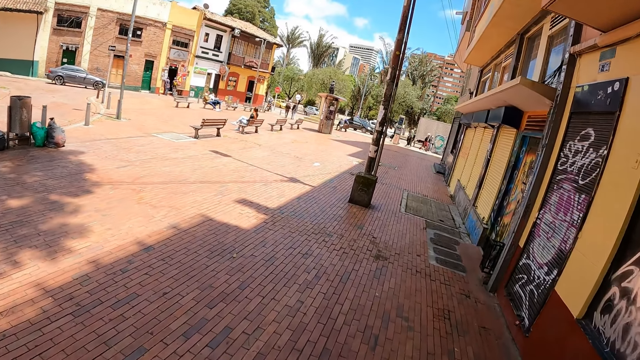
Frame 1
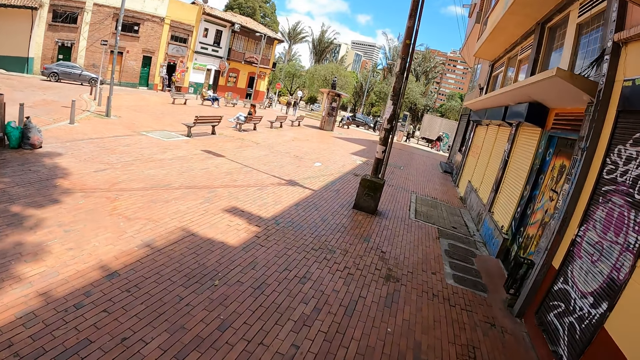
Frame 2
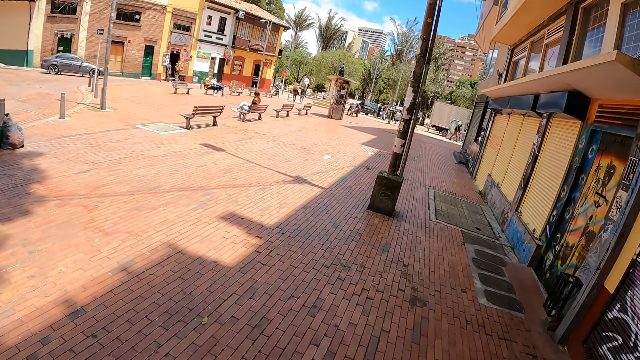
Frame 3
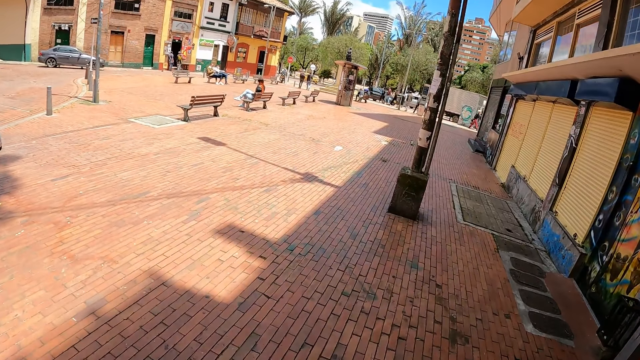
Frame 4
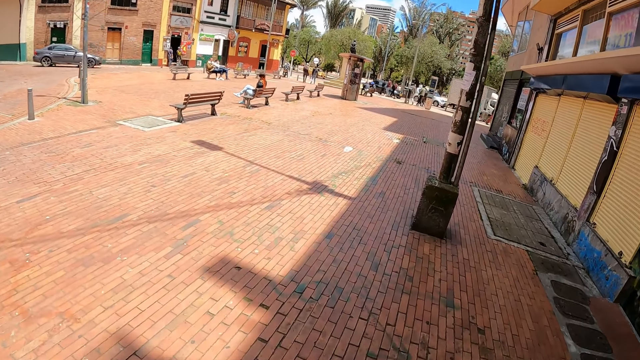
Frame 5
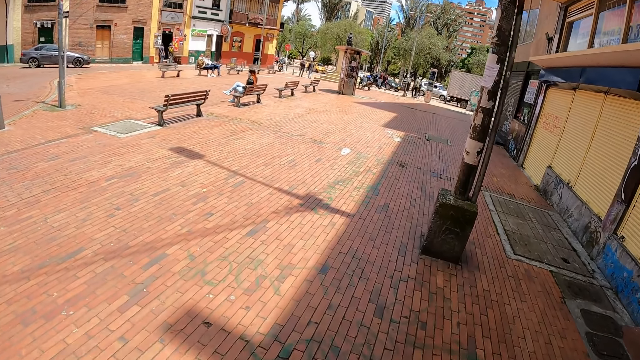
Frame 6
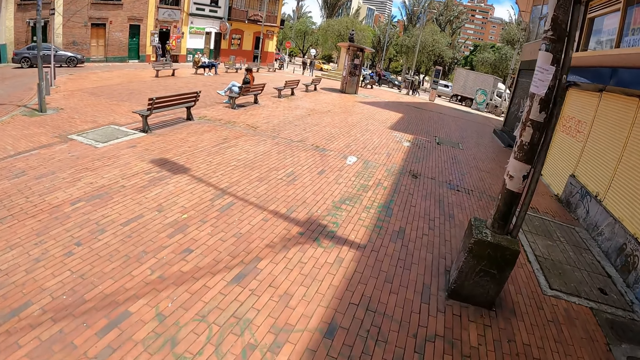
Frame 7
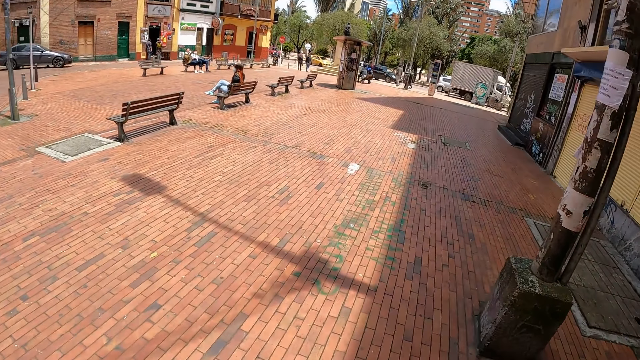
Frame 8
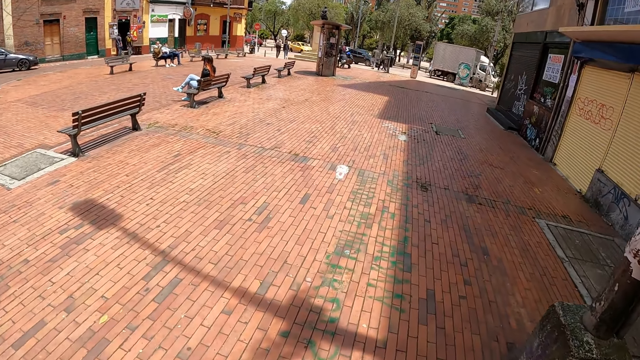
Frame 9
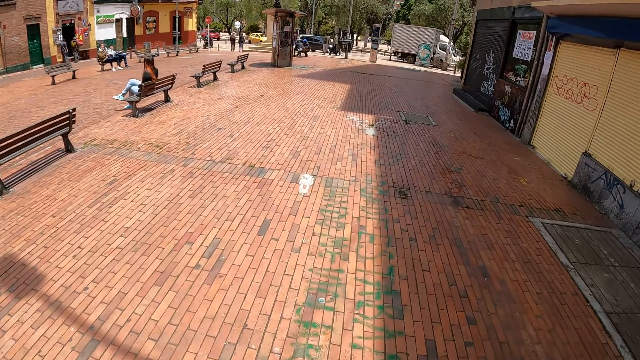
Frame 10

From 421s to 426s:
The camera wearer walks on the sidewalk.

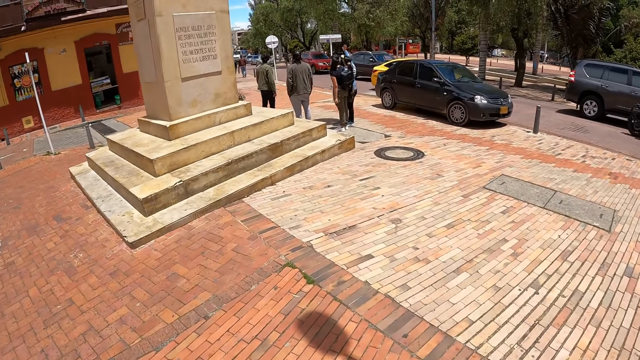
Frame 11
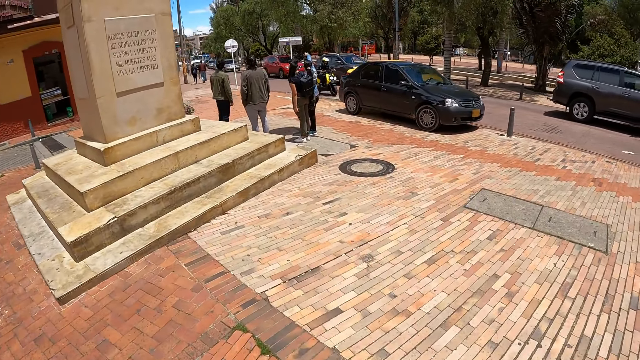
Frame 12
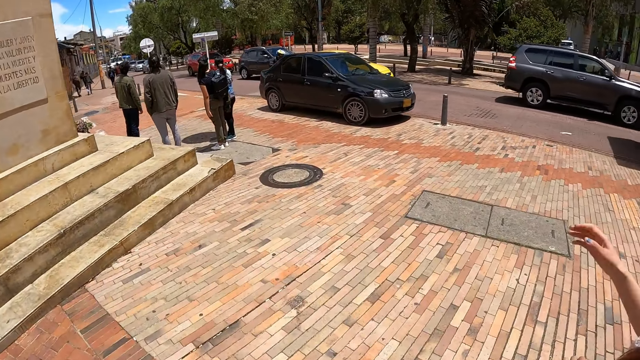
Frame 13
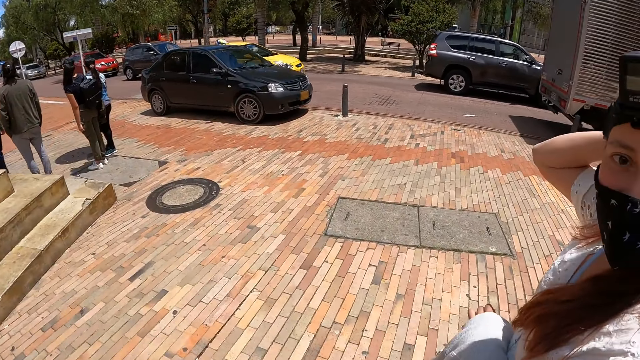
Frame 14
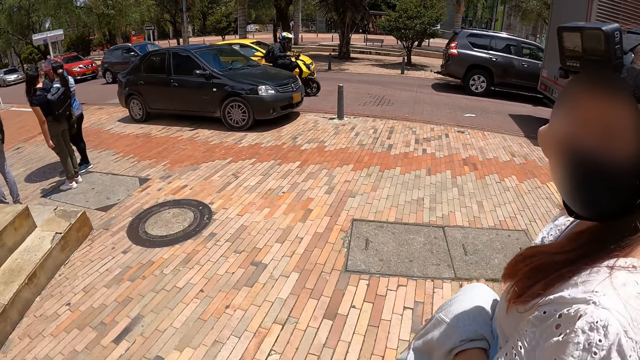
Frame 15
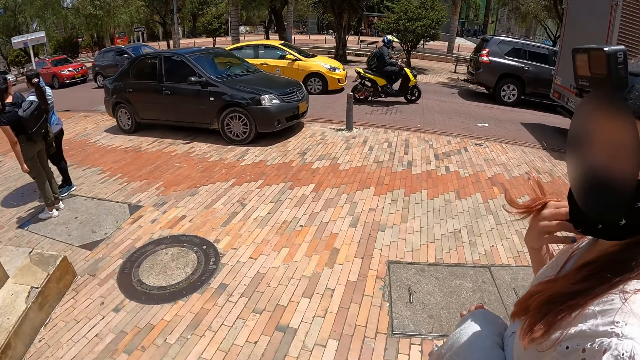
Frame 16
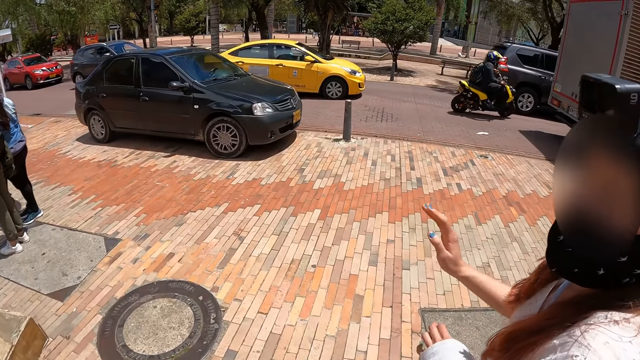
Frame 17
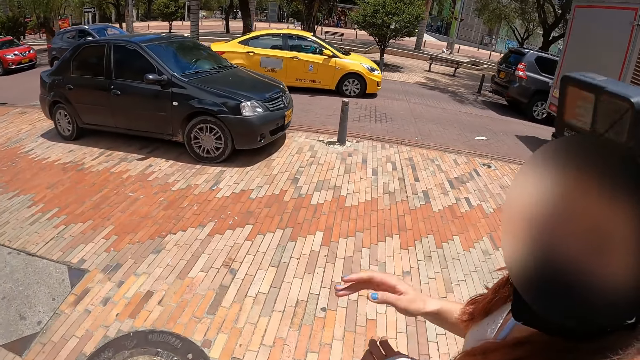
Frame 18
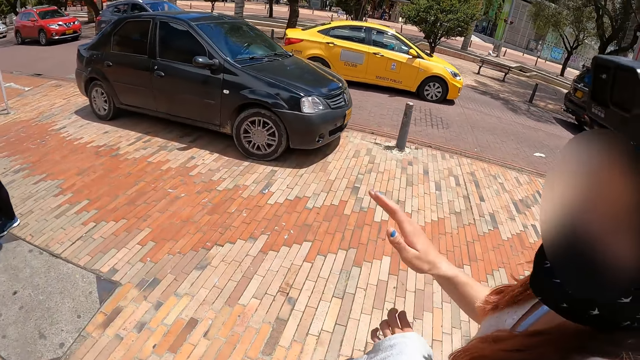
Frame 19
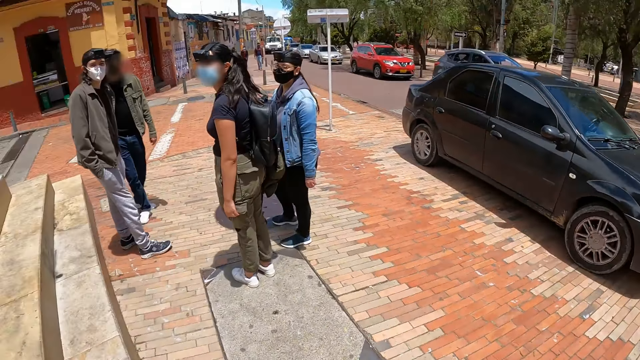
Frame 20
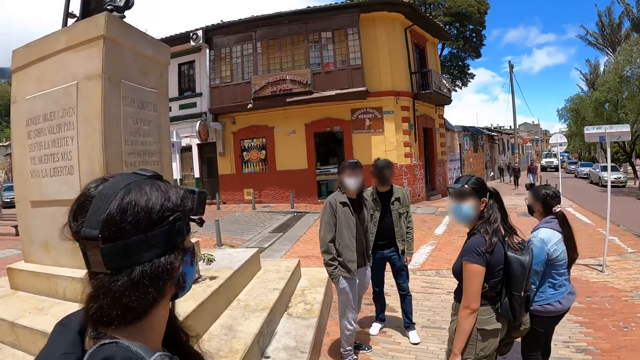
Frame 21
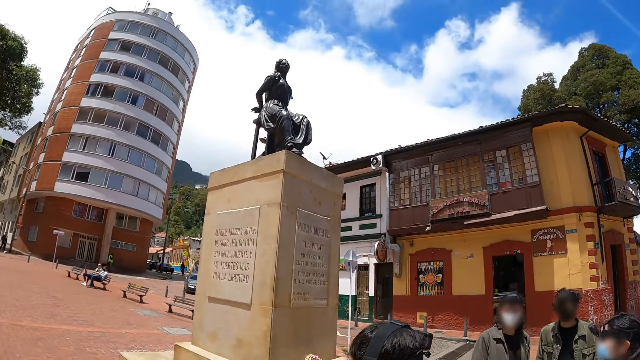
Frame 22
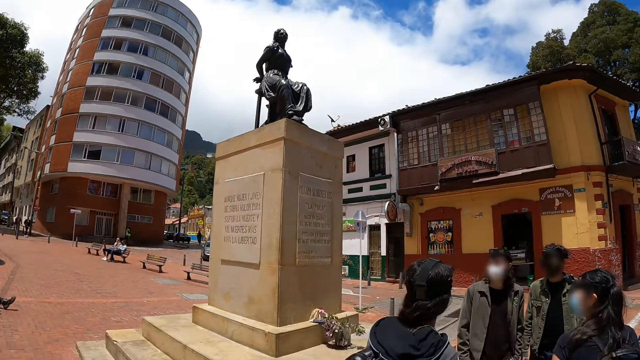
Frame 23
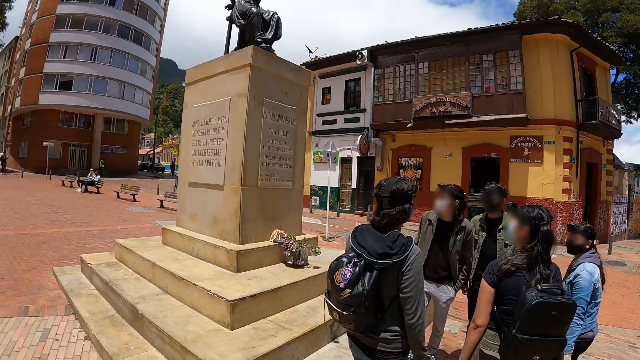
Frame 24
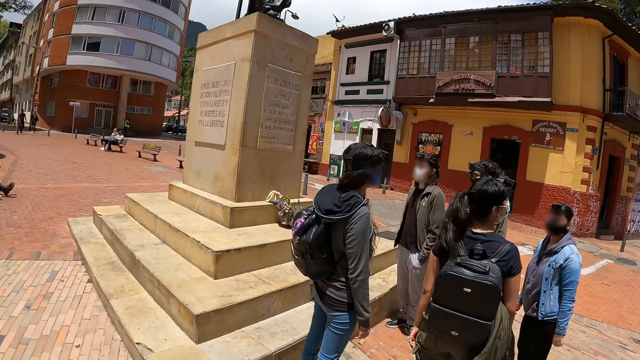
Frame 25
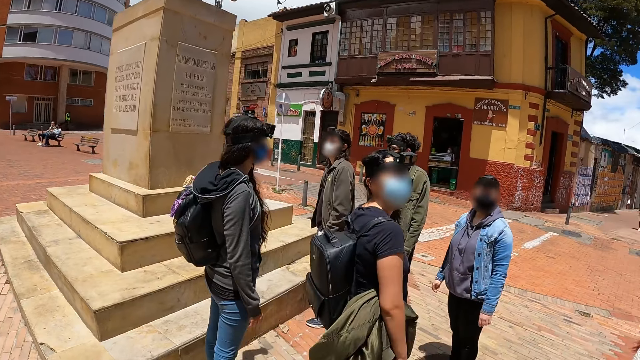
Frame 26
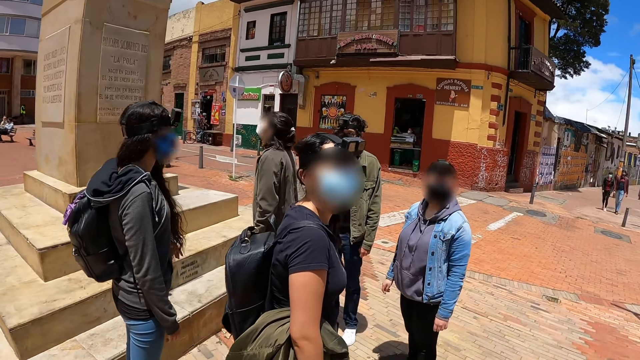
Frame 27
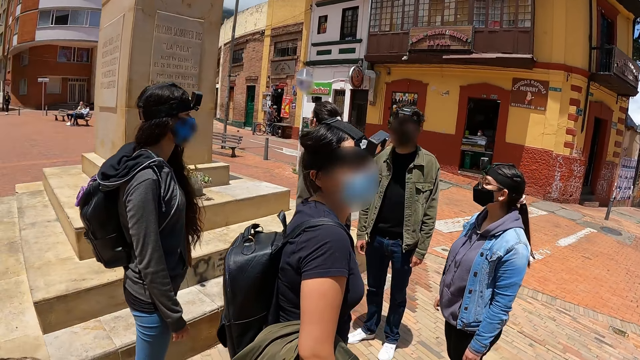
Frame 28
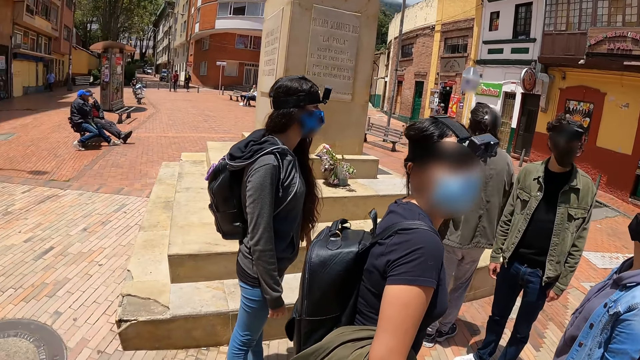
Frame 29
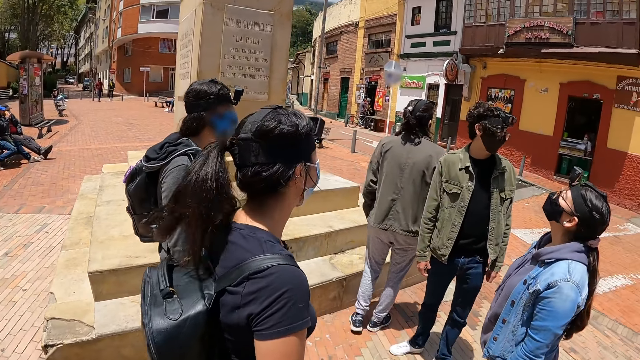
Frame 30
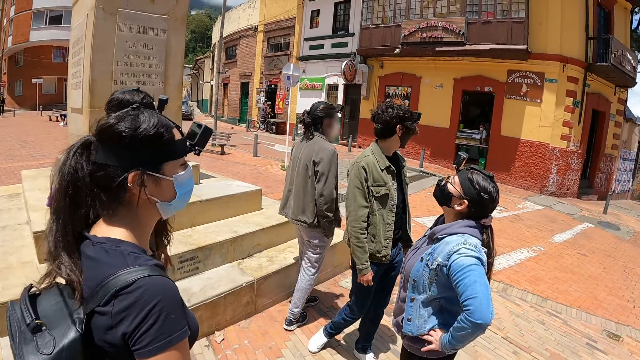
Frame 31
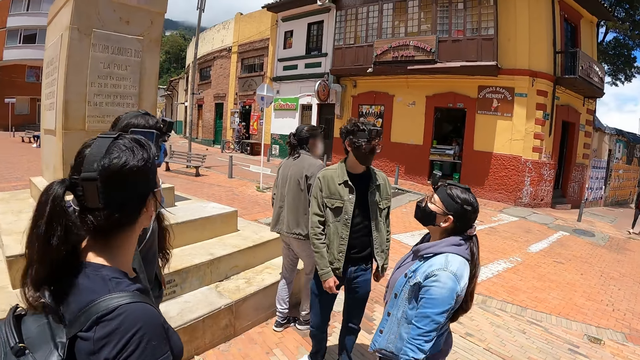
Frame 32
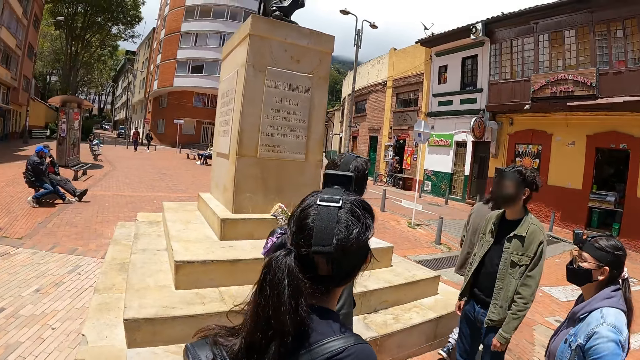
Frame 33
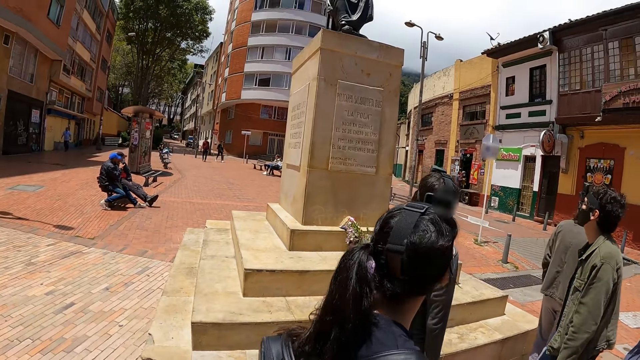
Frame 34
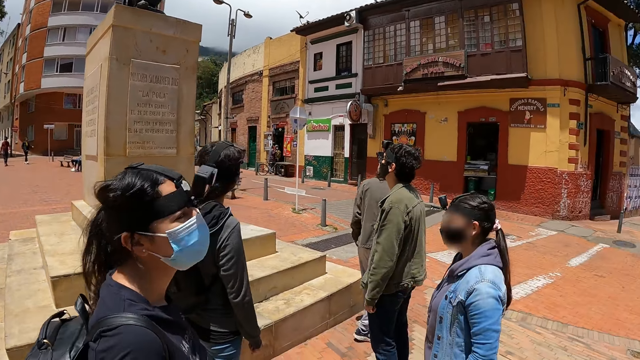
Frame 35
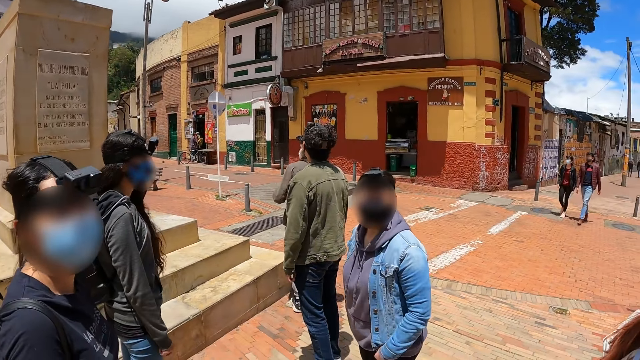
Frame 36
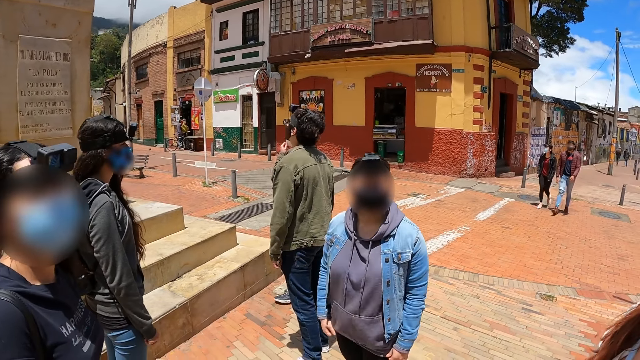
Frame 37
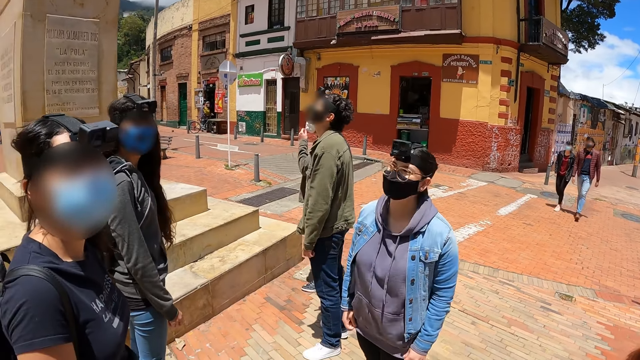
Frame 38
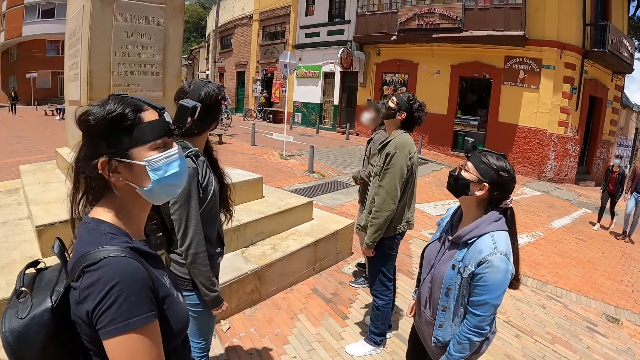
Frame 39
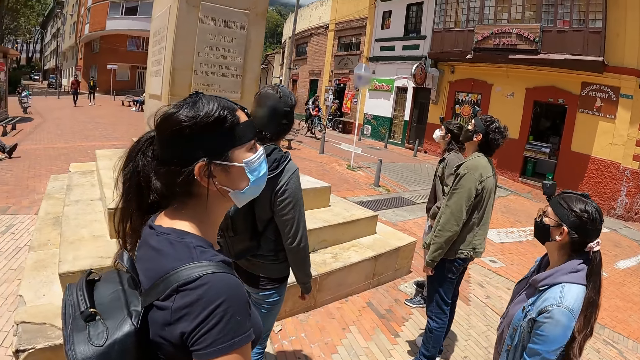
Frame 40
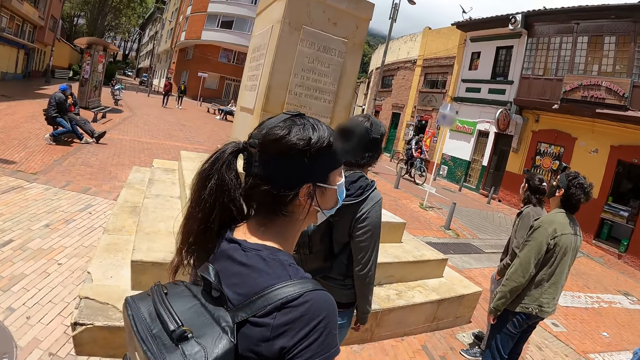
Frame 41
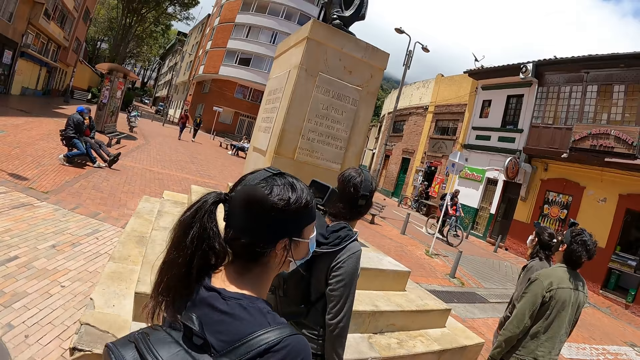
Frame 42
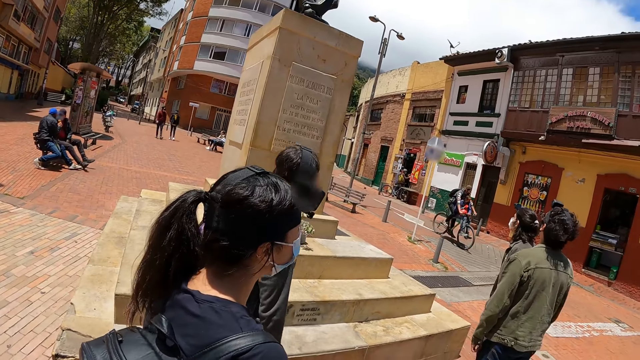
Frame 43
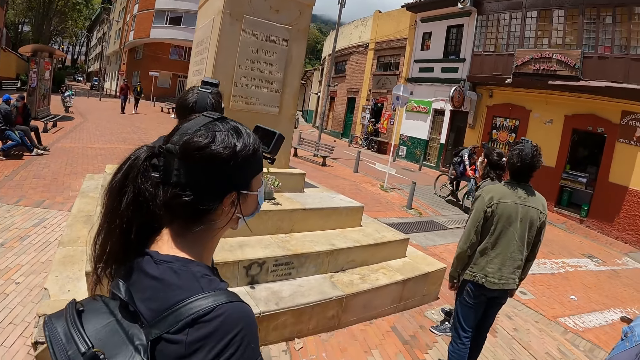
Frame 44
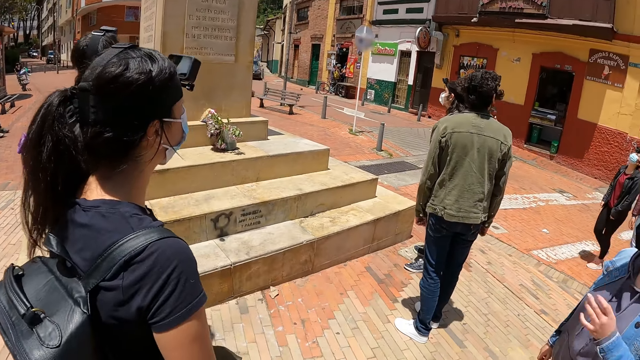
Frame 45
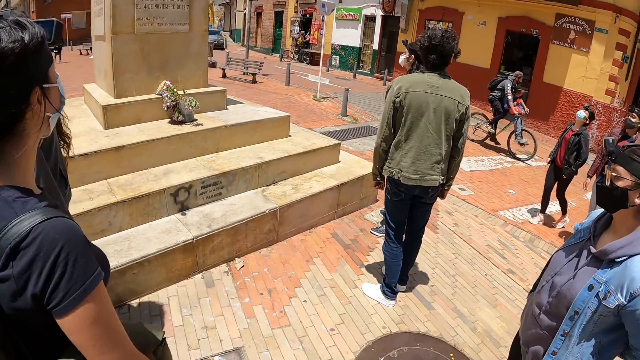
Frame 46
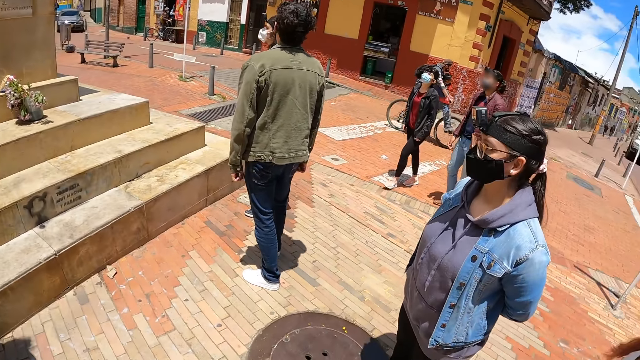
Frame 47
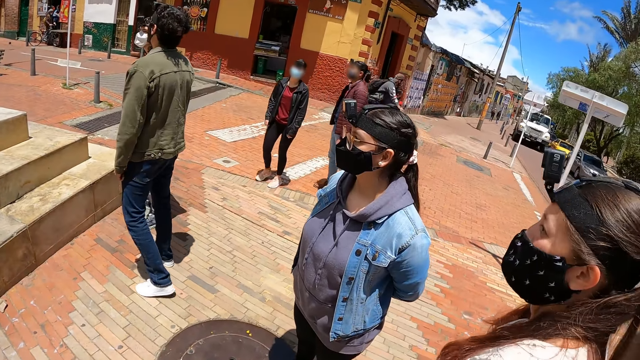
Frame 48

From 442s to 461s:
The camera wearer looks at a woman. The woman moves the hand. The camera wearer looks around the road. They stand for a while and look at a monument.
